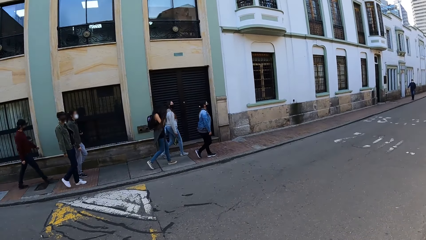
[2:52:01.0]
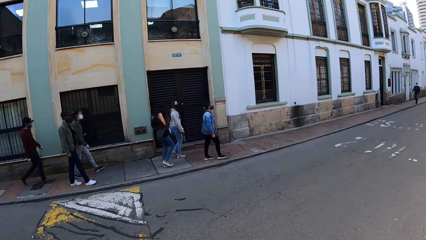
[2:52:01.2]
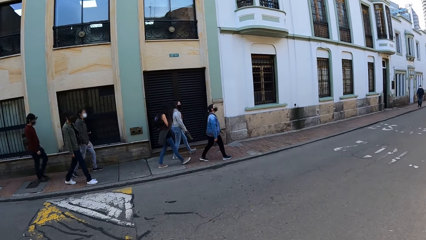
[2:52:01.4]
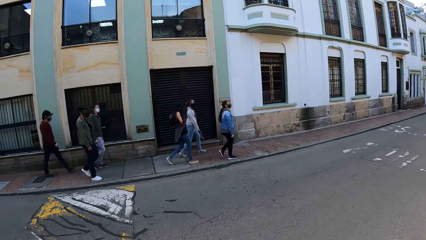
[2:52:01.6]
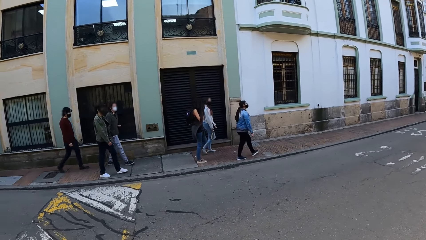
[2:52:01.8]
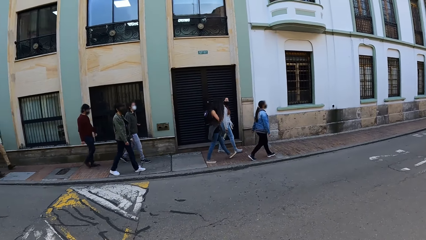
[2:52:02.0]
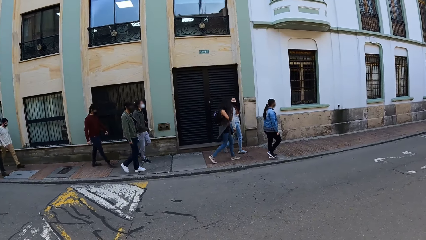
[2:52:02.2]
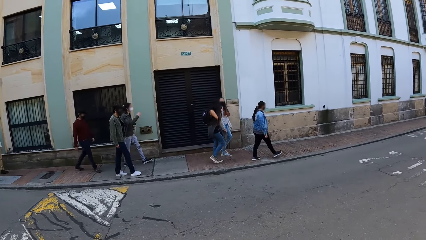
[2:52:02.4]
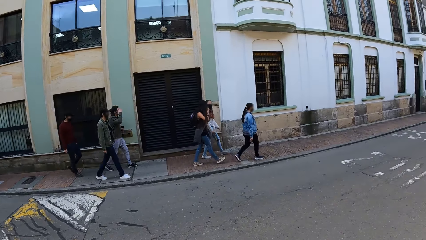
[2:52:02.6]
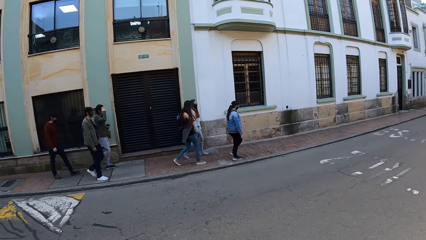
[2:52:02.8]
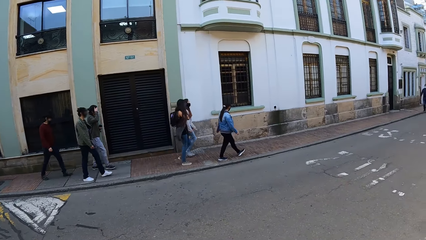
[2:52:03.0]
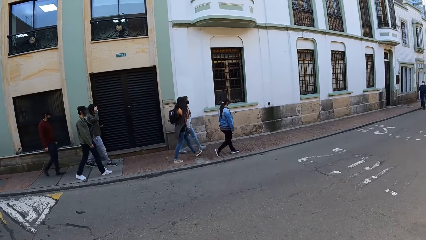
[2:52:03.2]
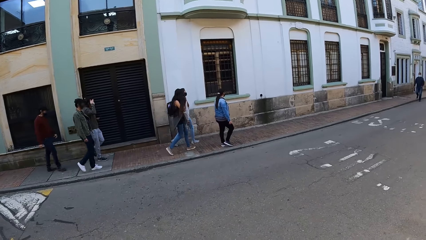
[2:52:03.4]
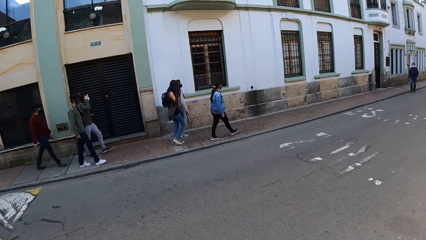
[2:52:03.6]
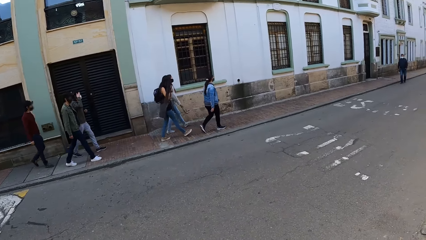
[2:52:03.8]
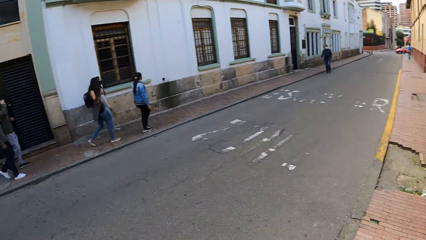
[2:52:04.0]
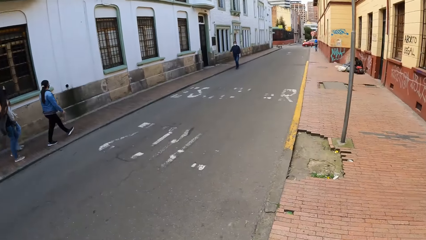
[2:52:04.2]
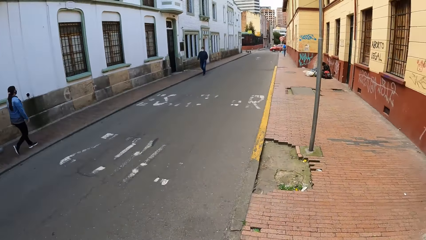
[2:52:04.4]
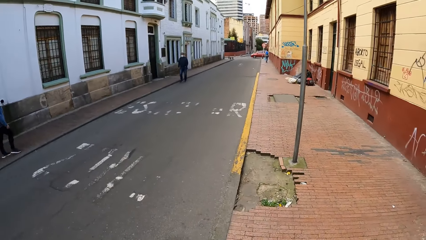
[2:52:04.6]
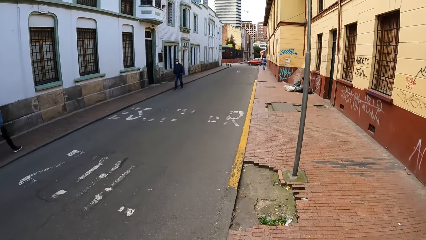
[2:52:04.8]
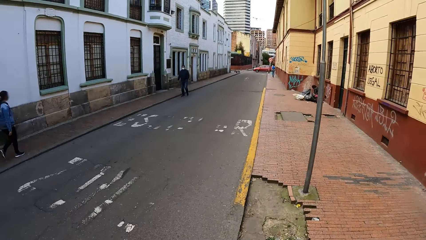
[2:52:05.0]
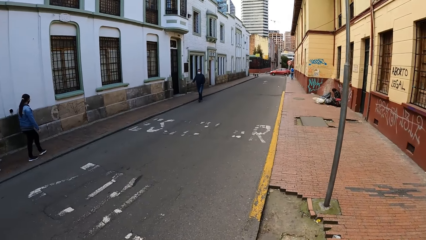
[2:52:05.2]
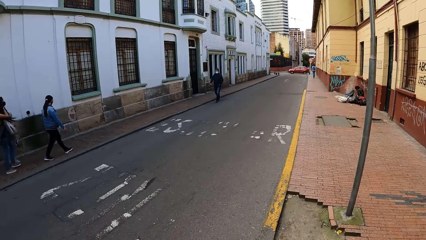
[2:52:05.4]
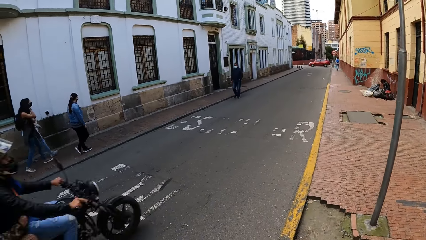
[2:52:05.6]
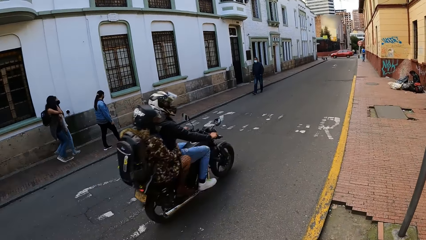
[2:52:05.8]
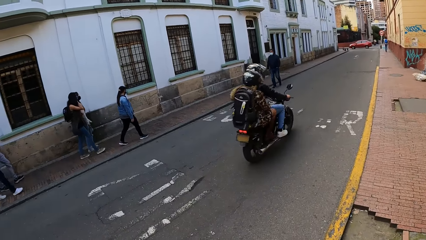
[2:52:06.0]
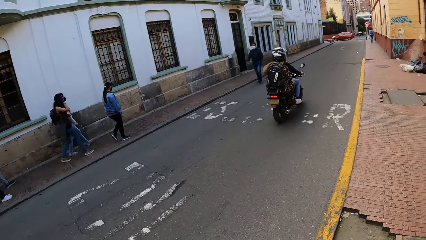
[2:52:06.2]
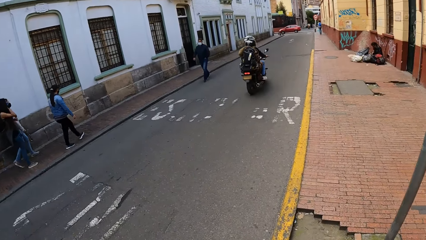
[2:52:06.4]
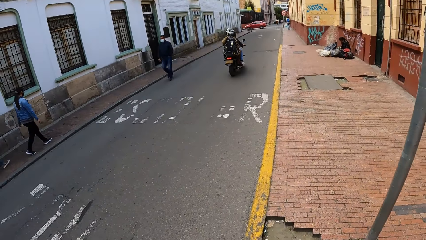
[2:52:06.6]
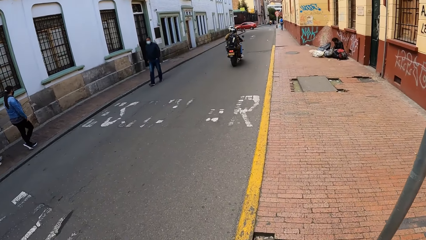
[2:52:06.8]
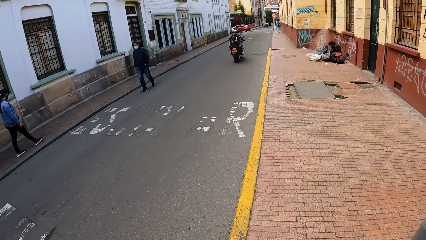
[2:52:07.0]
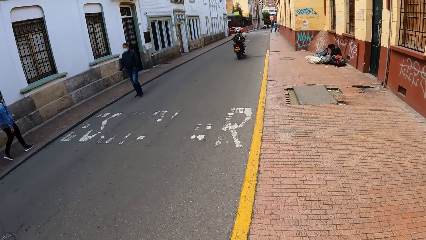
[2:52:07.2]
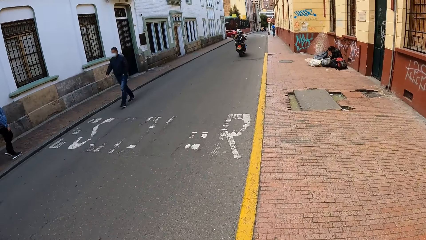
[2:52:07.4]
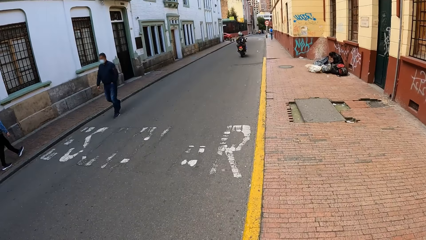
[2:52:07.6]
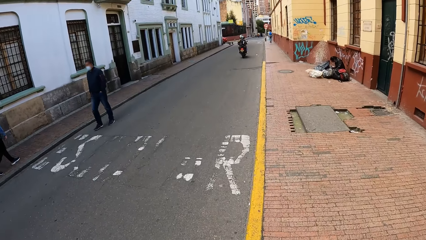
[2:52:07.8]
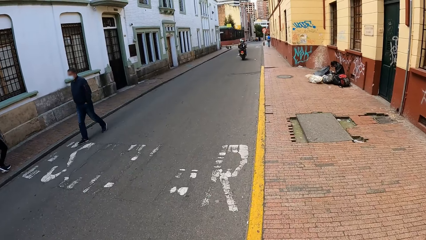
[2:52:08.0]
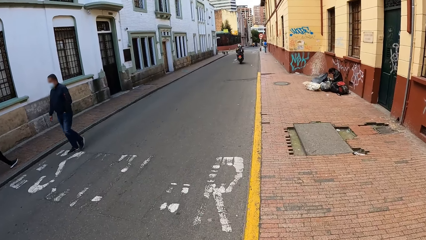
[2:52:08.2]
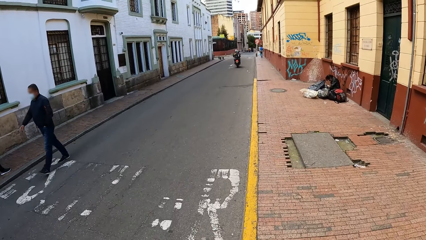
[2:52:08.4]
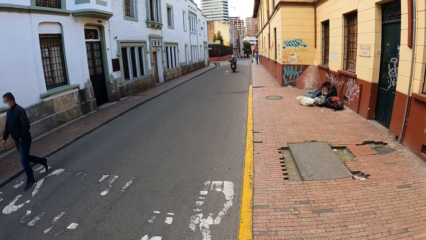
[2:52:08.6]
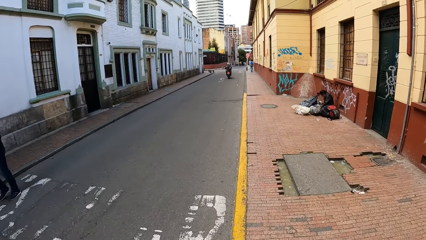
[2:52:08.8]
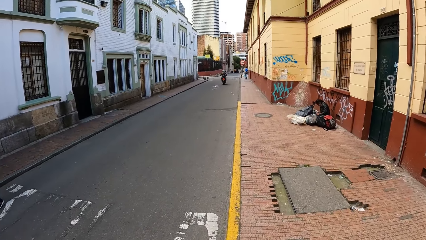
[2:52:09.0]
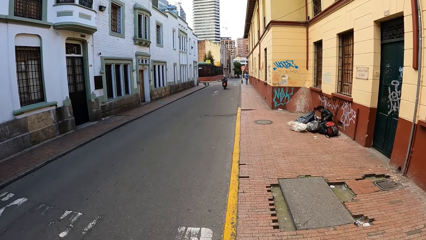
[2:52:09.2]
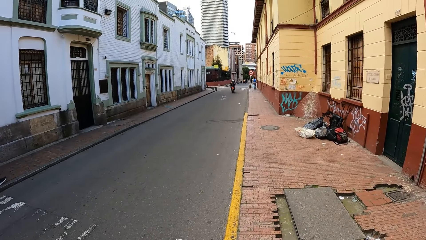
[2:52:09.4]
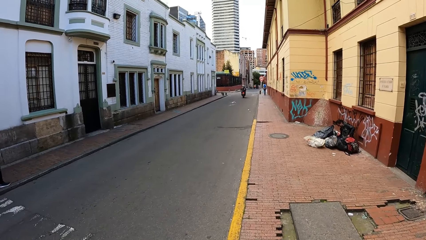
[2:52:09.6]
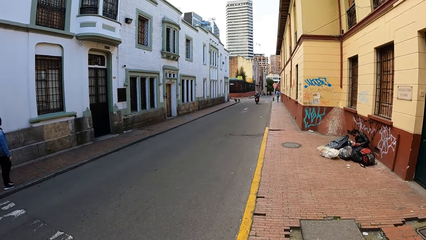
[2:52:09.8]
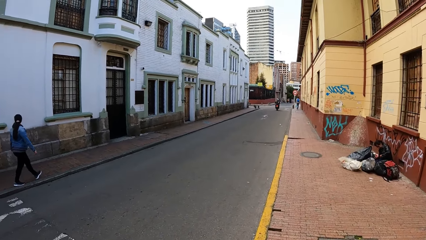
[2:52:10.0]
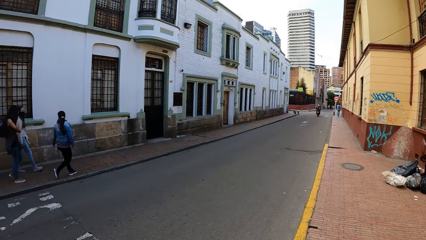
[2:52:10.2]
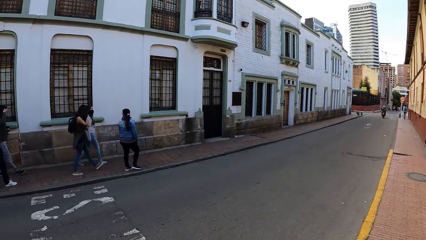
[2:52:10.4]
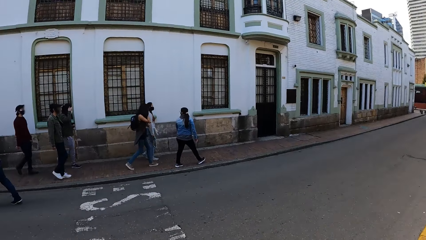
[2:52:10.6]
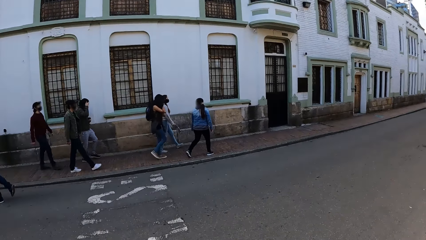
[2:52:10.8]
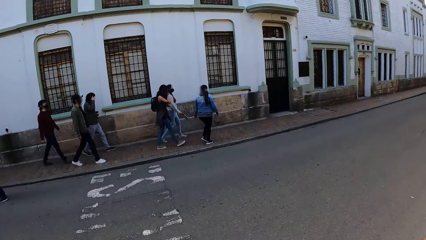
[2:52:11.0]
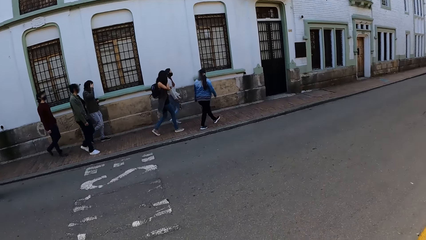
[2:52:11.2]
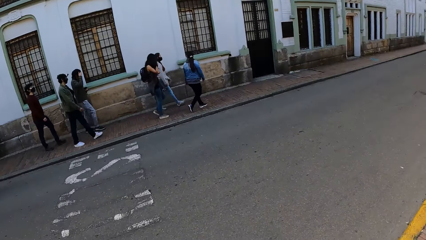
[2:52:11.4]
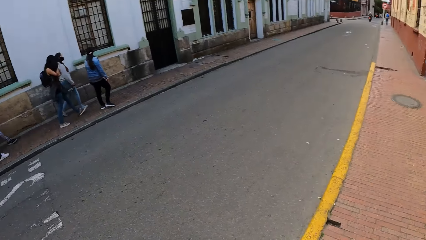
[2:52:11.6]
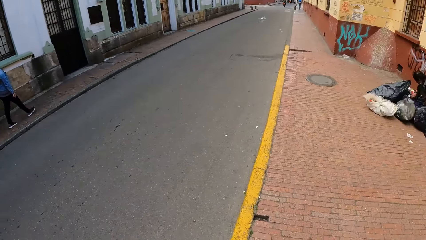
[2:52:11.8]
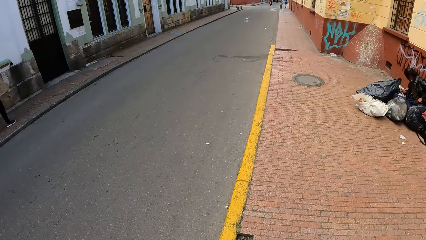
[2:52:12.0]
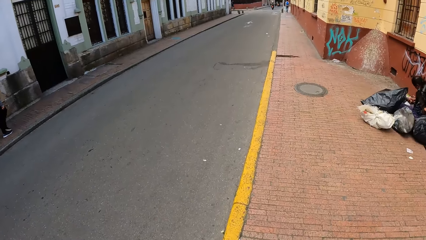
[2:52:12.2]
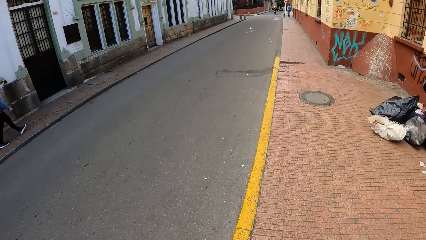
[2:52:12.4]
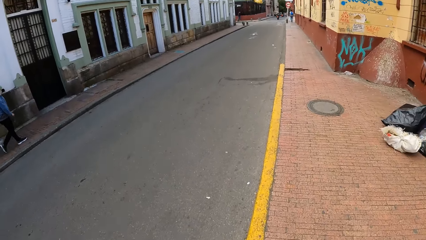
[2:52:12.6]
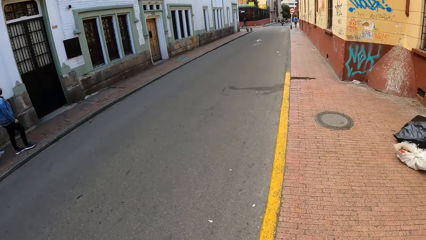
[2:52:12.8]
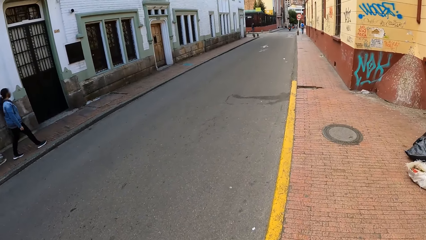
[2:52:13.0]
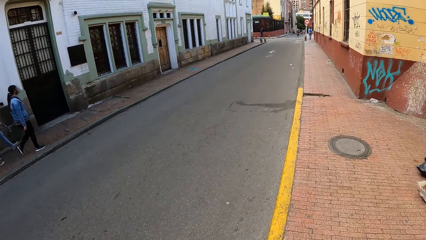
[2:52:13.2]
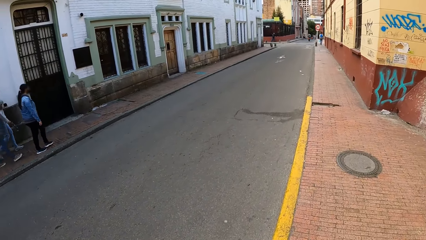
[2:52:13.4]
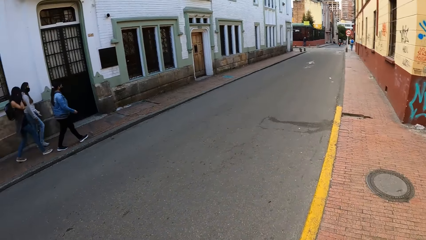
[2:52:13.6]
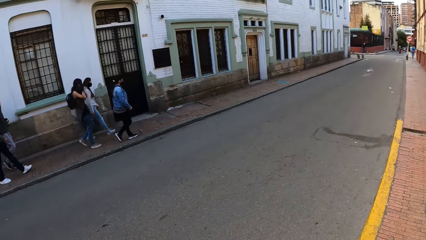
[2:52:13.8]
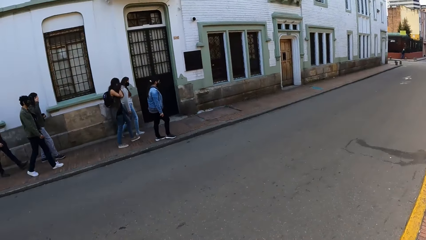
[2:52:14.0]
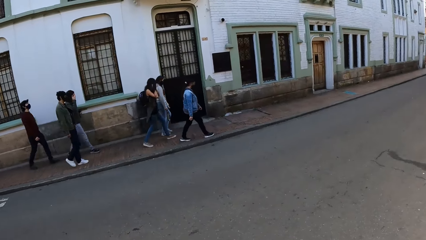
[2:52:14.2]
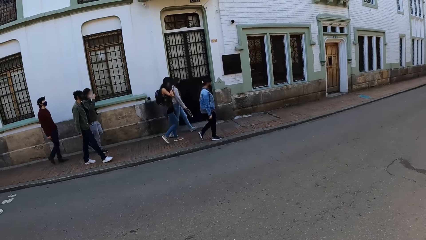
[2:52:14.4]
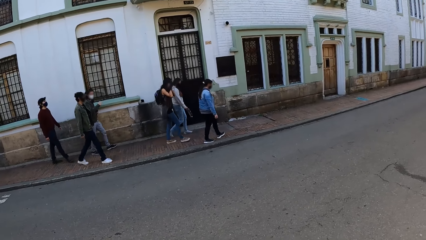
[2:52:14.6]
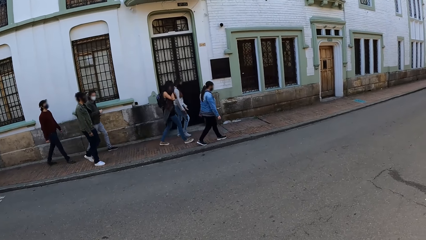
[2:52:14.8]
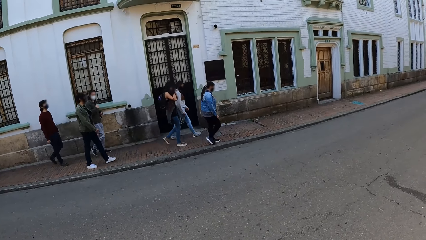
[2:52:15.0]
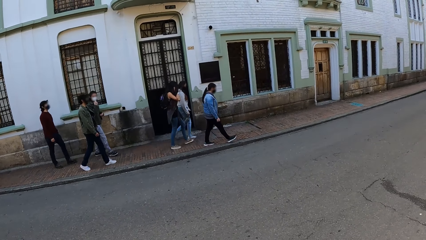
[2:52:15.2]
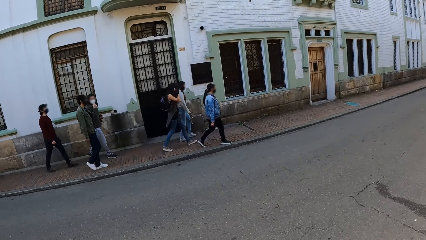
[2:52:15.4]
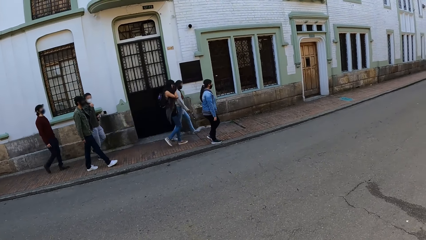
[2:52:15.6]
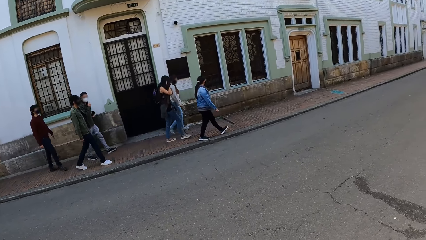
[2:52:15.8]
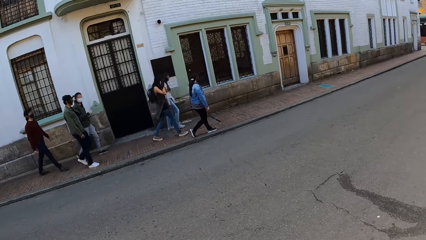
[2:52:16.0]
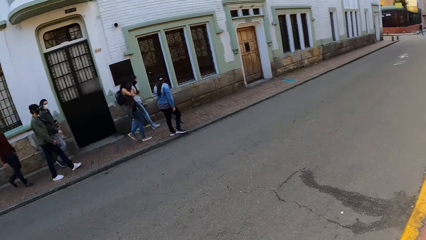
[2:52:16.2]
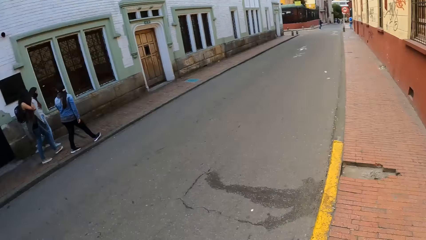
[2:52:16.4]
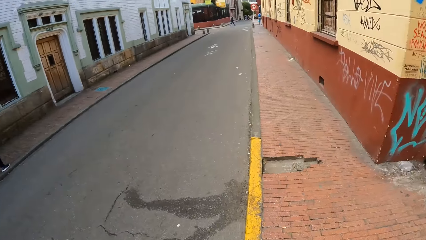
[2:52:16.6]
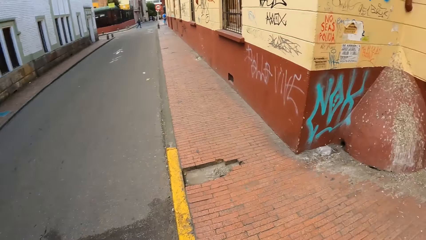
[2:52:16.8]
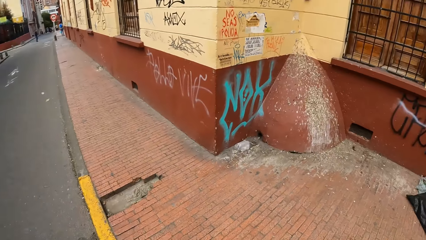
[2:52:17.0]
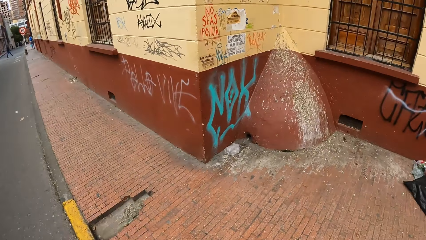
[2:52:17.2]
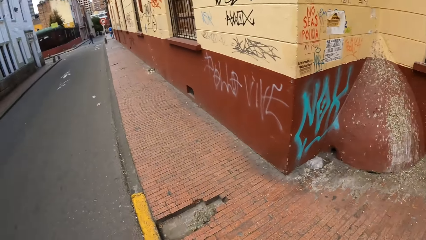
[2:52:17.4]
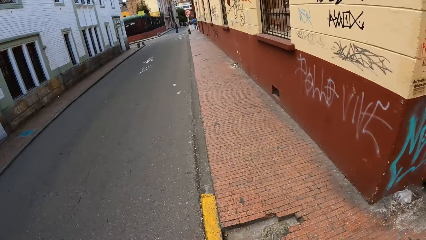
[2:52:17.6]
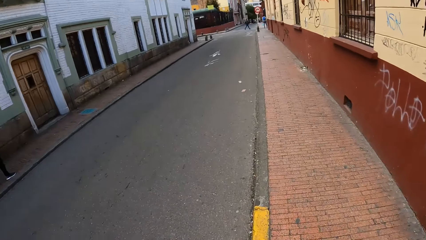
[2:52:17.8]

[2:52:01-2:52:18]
The camera wearer looks around the street and the building. They walk on the pavement towards the road. They look around the street. They walk on the pavement. They look around the street and the building.
